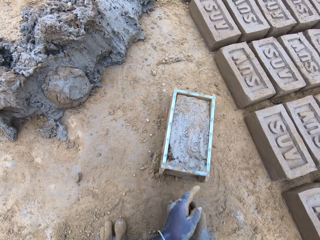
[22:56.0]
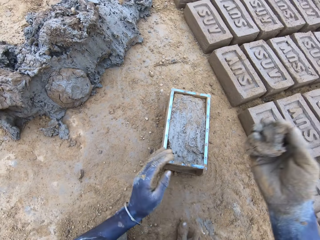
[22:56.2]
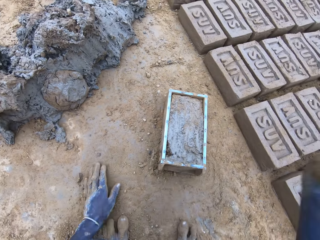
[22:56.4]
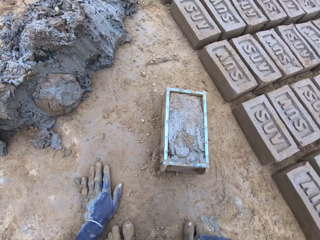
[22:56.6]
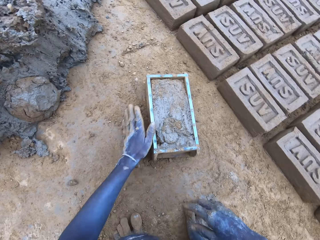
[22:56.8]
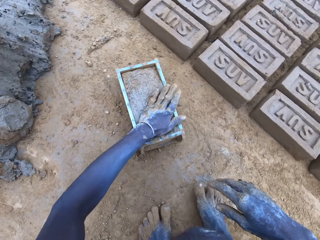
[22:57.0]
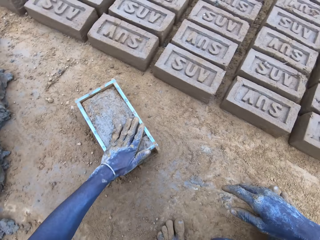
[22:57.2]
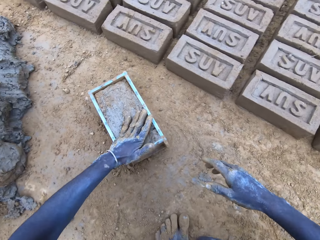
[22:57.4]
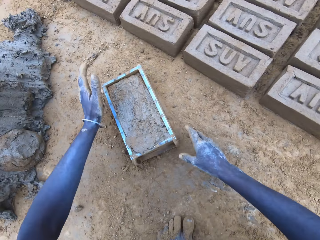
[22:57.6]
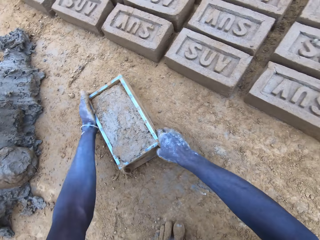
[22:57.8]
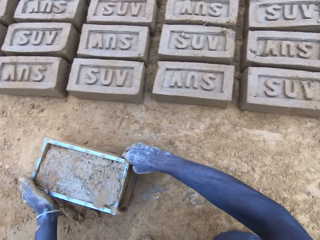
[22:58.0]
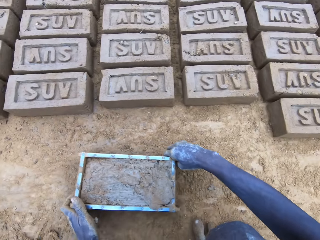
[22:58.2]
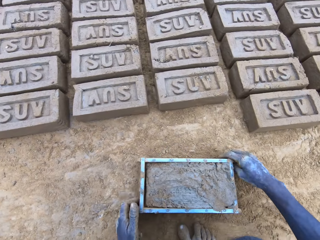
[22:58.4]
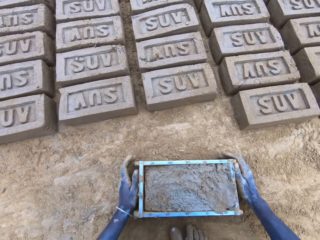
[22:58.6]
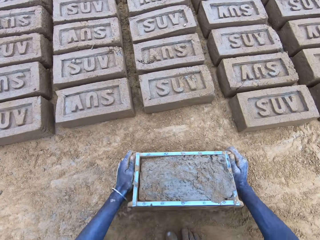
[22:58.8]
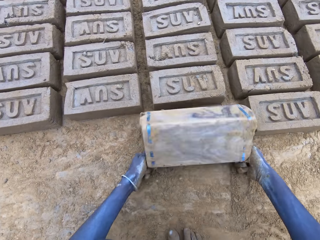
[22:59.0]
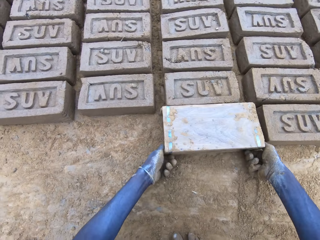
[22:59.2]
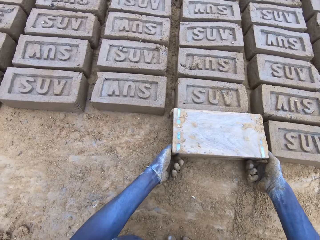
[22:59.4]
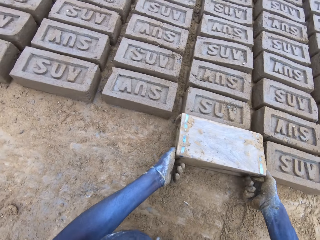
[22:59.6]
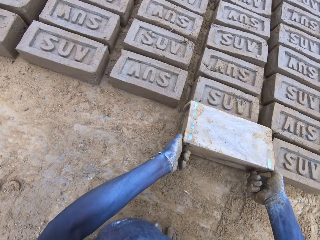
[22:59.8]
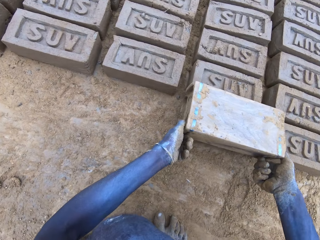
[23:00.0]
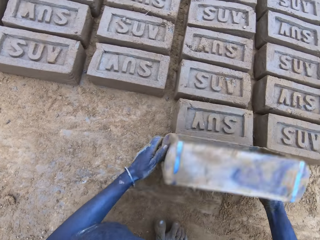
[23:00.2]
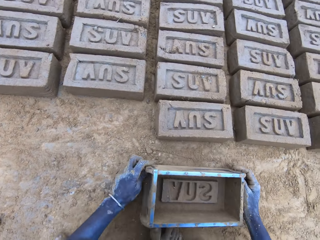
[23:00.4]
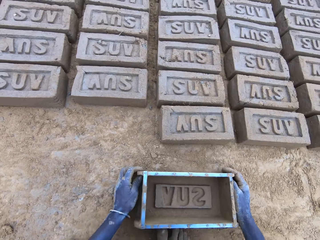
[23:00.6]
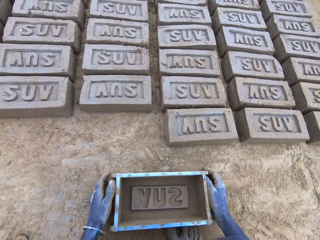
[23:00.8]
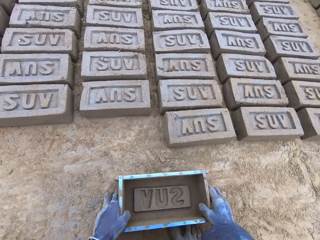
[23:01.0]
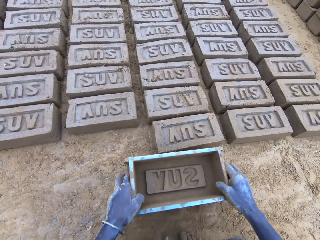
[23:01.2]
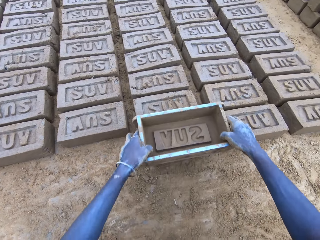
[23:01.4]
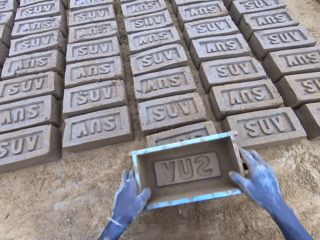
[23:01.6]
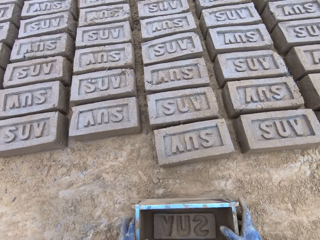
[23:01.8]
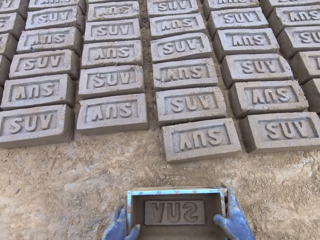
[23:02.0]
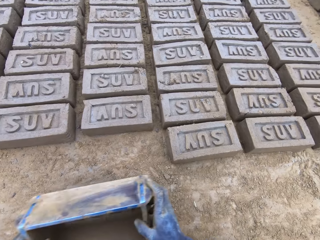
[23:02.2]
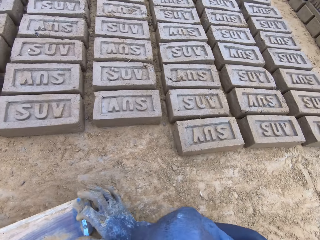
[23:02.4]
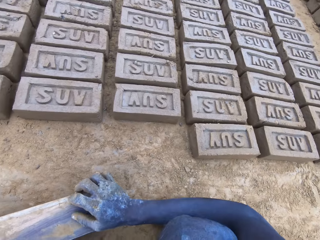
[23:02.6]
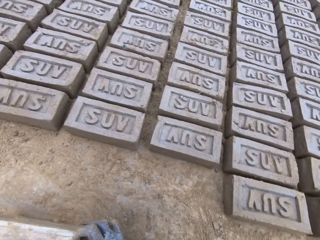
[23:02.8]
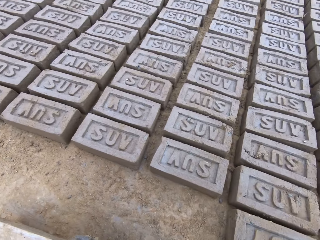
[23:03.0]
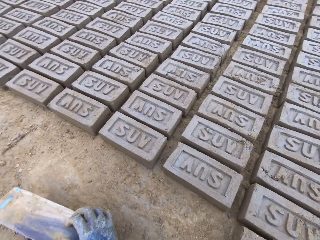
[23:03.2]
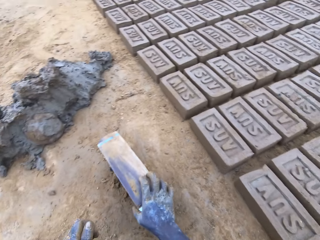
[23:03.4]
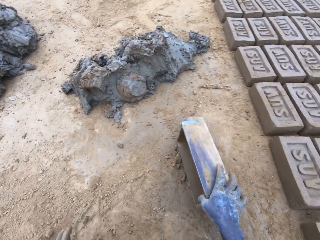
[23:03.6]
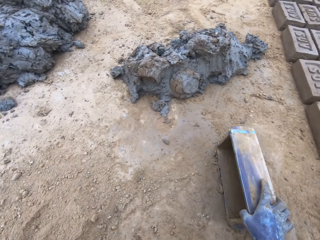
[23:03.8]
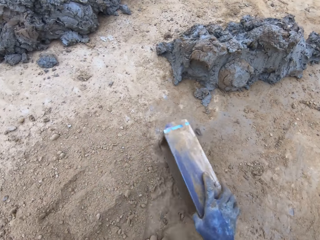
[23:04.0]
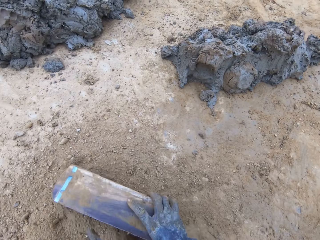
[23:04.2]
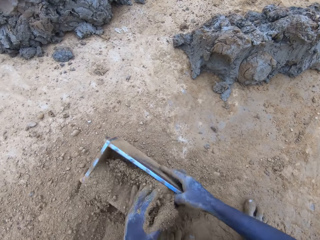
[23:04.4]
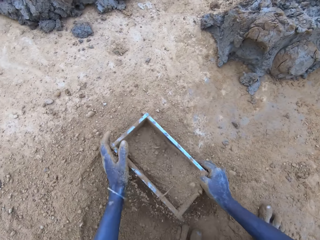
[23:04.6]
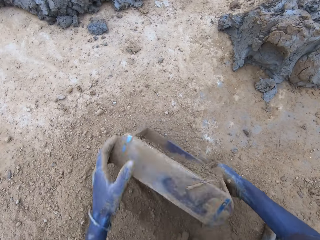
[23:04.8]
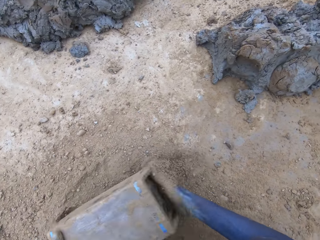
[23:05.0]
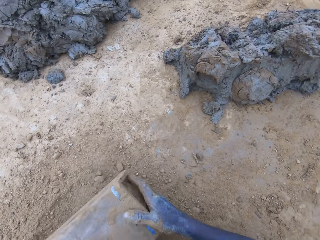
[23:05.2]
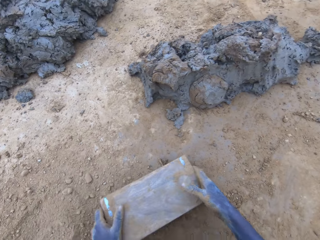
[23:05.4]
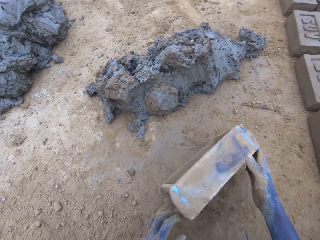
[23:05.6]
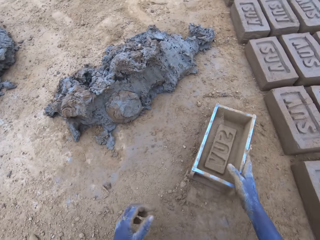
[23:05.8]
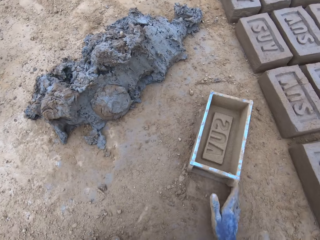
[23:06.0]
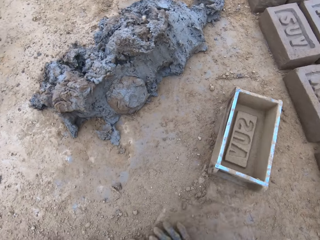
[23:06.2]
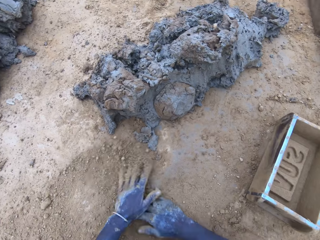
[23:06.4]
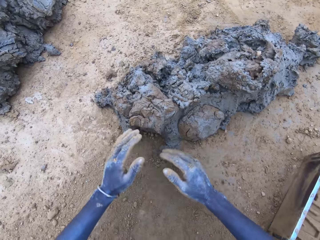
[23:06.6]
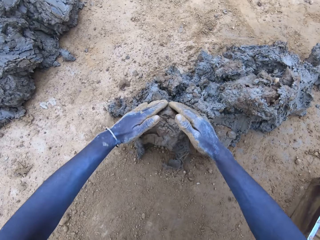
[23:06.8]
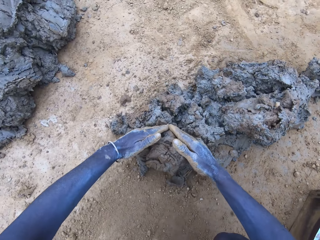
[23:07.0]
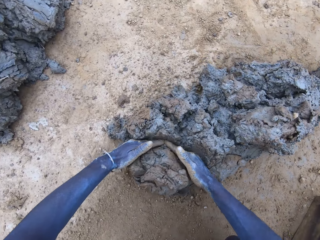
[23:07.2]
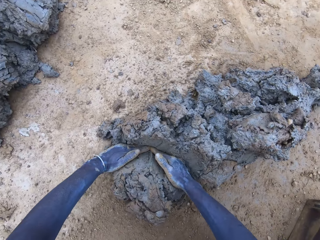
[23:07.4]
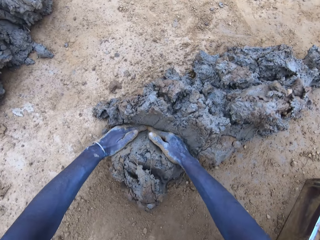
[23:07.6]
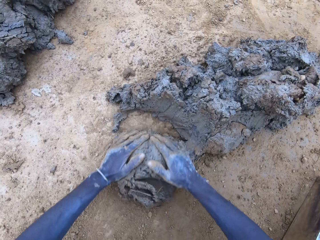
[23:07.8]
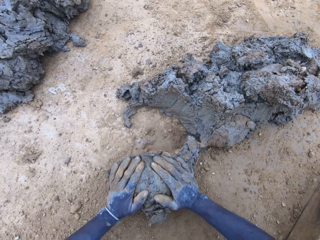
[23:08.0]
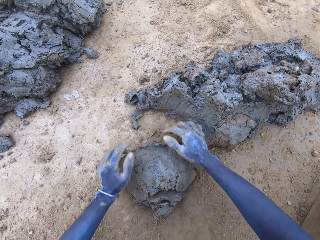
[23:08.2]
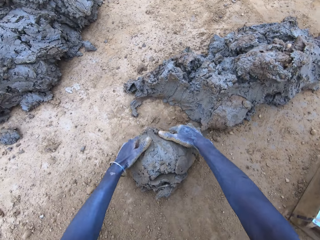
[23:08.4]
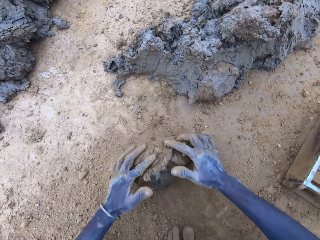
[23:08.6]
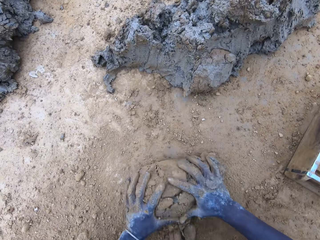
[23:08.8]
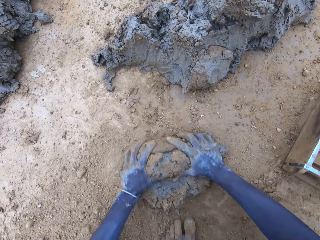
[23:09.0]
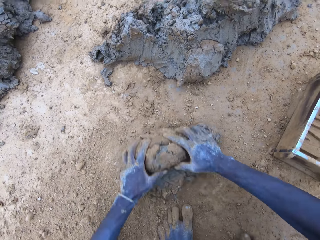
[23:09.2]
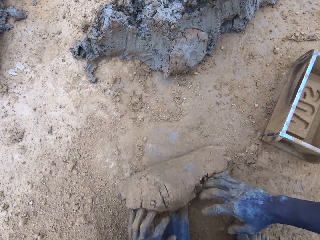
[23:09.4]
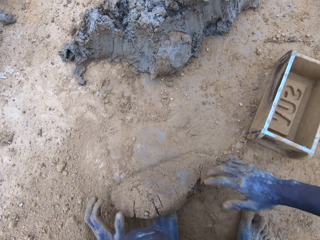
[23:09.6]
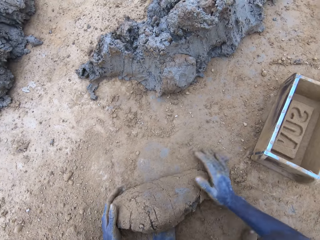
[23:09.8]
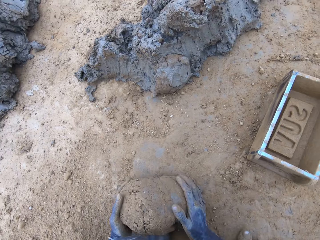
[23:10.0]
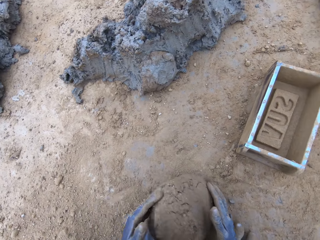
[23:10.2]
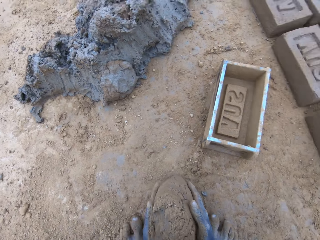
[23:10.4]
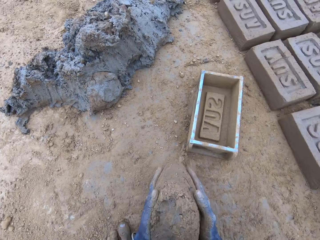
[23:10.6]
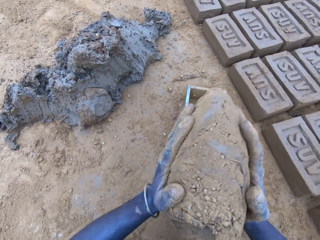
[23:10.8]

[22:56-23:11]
The camera wearer lifts the brick mould. They pour the mud or clay in the brick mould on the ground. They press the clay with the brick mould. They put sand in the brick mould. They pour the sand from the brick mould on the ground. They scoop the clay using hands, and roll the clay on the ground.

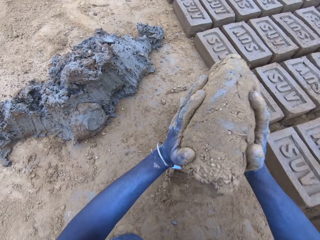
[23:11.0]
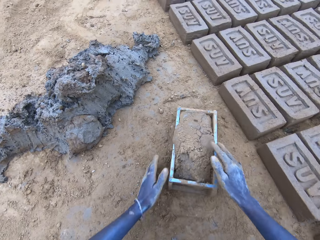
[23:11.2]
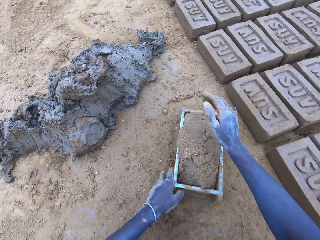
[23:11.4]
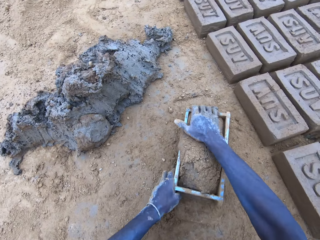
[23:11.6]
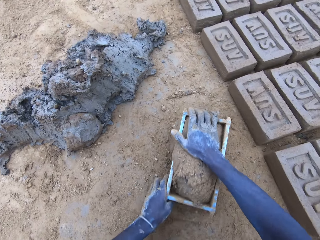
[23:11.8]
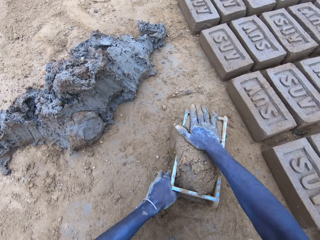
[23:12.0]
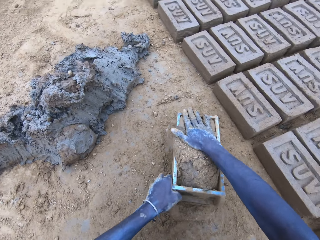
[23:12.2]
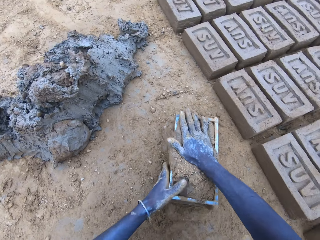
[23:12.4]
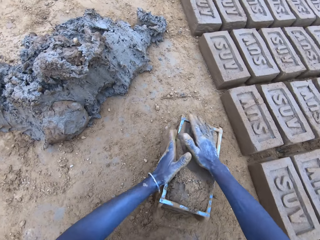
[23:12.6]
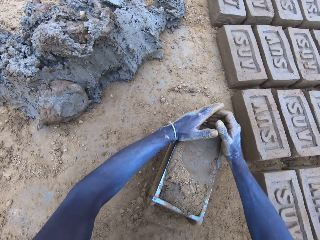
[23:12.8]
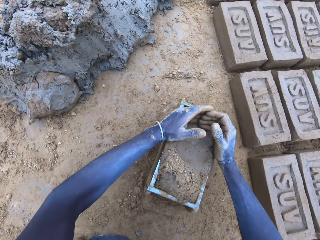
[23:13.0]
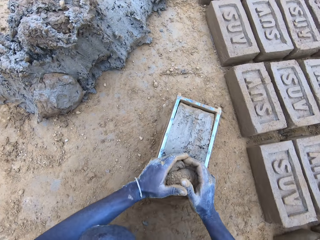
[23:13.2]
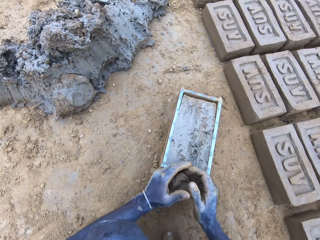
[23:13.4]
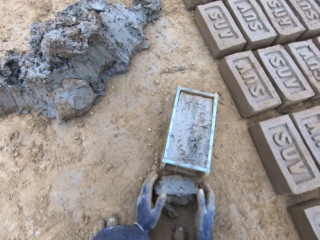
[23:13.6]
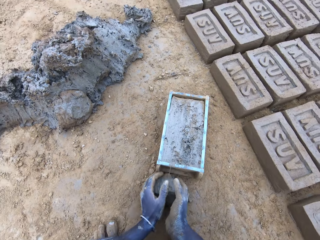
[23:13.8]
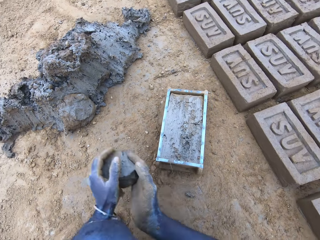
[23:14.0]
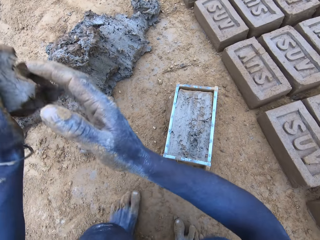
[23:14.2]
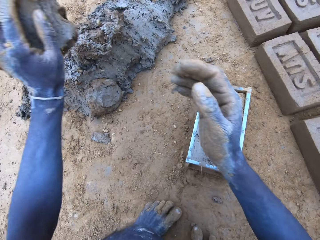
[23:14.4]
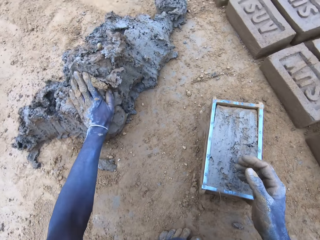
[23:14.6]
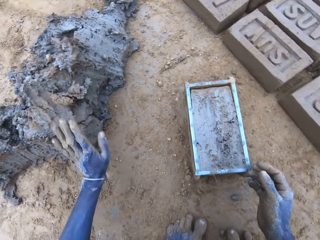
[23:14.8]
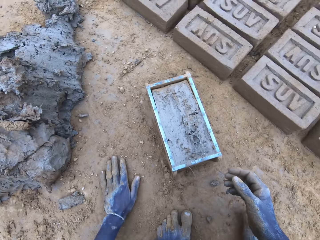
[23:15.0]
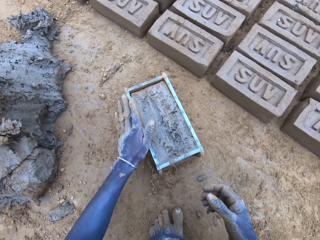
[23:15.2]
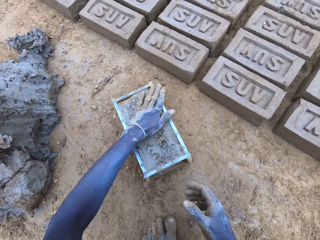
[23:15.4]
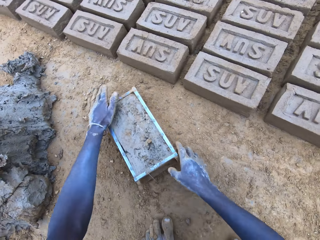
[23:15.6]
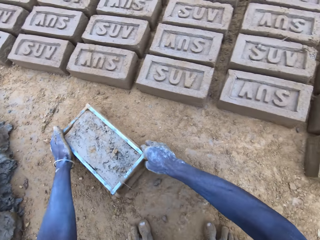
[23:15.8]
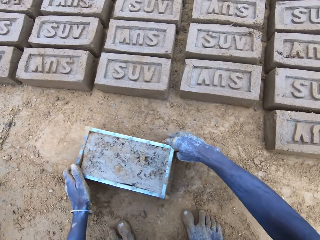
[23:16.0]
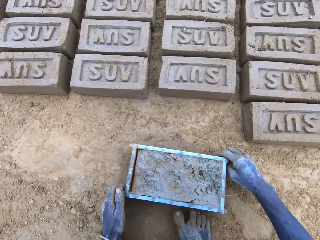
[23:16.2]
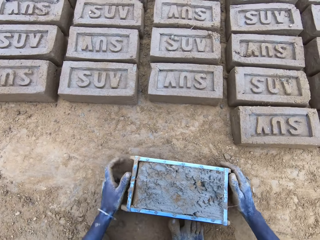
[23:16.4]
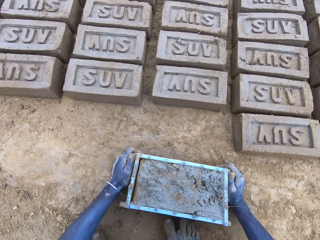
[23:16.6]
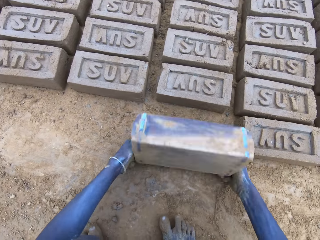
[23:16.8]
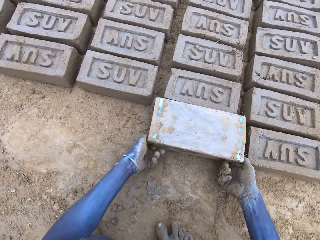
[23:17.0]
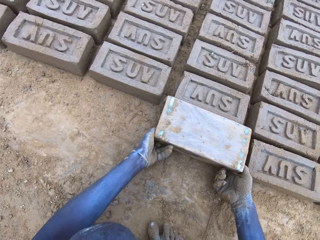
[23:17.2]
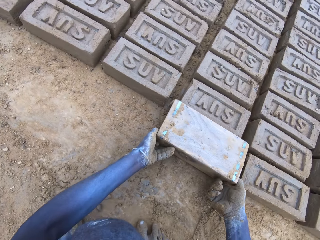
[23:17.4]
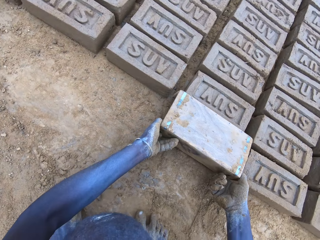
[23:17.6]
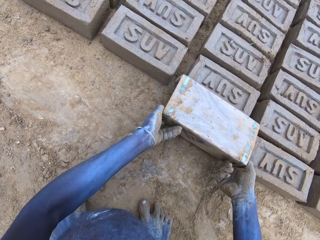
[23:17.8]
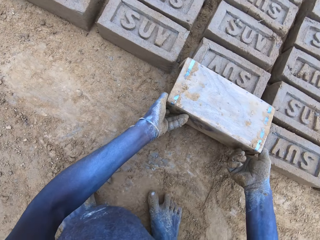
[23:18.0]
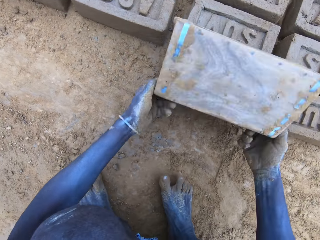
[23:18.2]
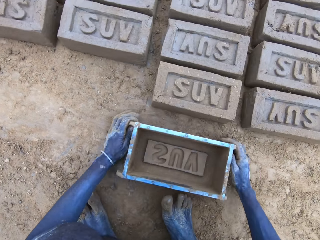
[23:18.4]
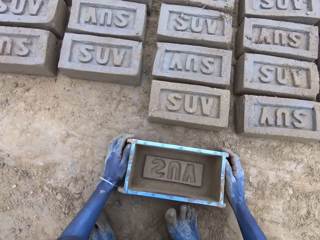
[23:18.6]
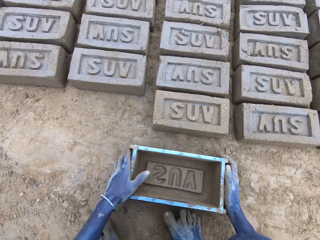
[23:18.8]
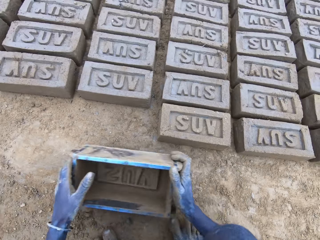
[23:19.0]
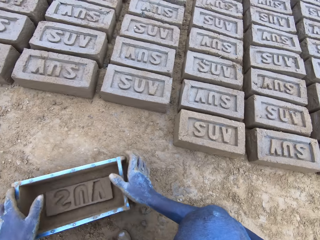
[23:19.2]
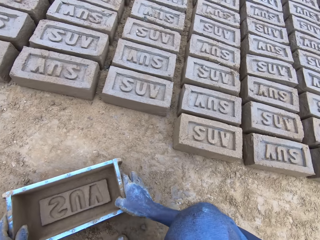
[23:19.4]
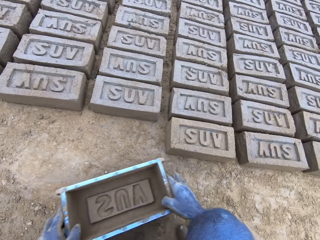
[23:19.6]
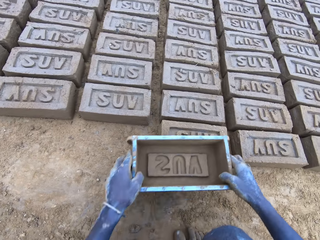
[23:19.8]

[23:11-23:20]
The camera wearer puts the mud in the brick mould, scoops the excess mud on the brick mould, and throws the mud on the pile of mud. They lift the brick mould. They pour the mud in the brick mould on the ground.
